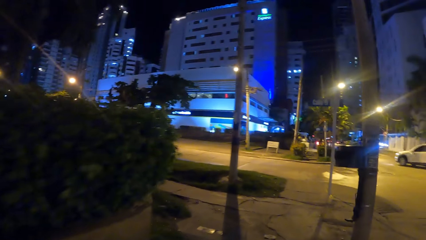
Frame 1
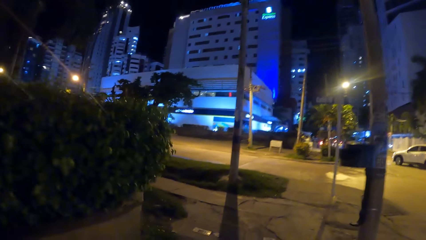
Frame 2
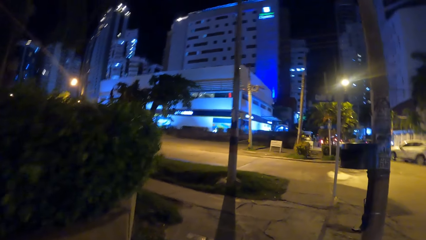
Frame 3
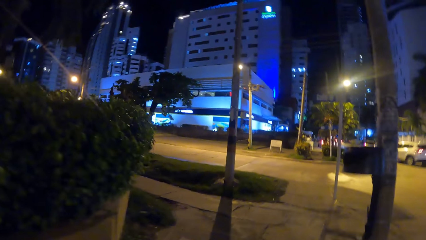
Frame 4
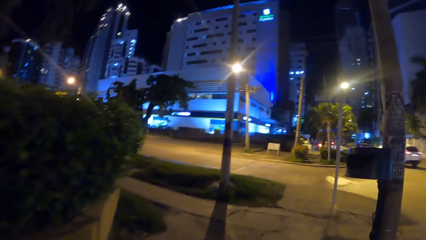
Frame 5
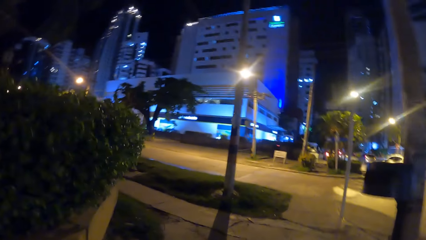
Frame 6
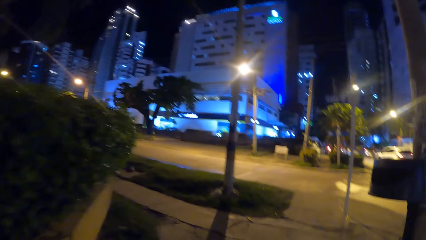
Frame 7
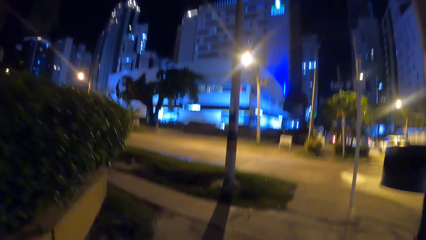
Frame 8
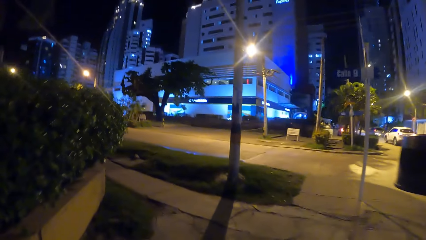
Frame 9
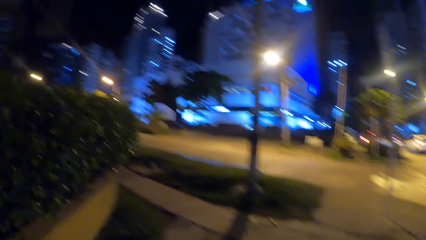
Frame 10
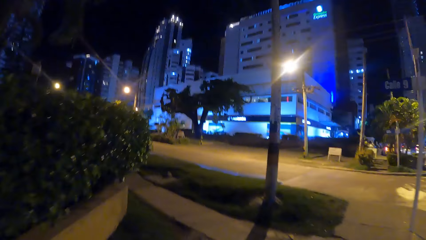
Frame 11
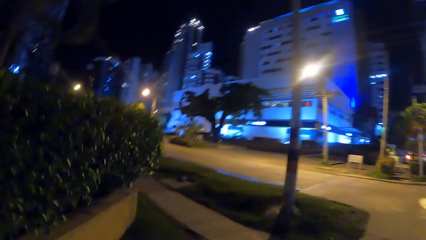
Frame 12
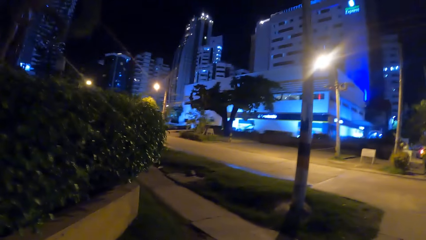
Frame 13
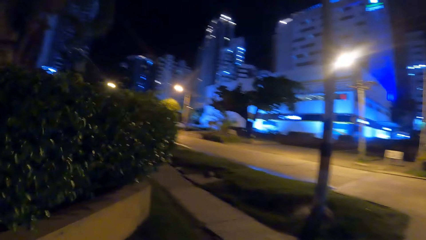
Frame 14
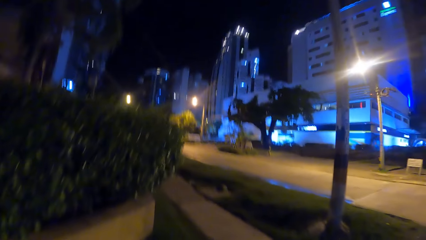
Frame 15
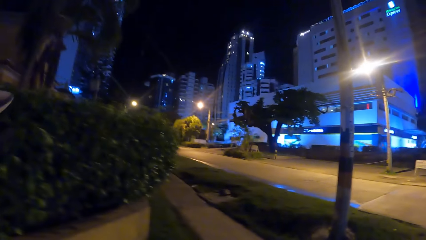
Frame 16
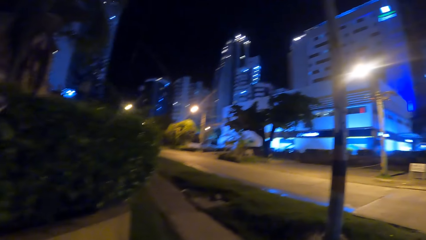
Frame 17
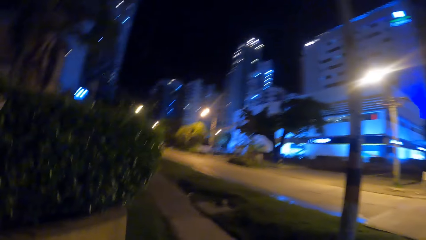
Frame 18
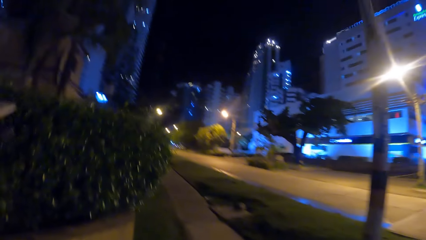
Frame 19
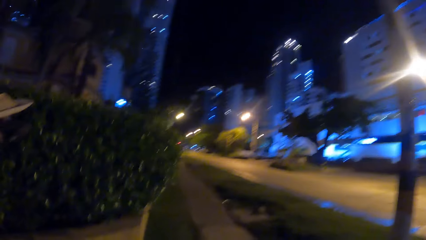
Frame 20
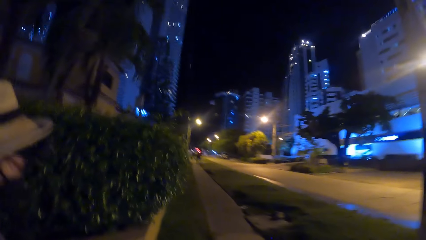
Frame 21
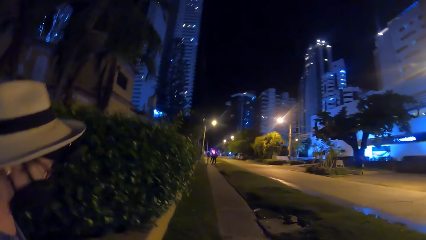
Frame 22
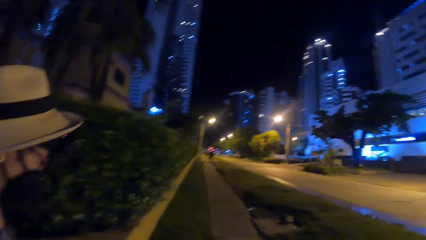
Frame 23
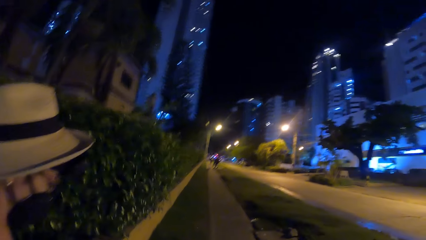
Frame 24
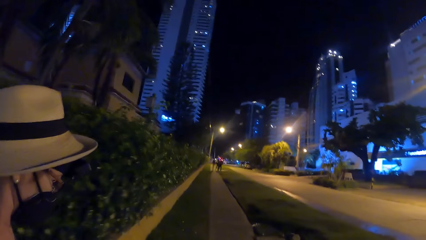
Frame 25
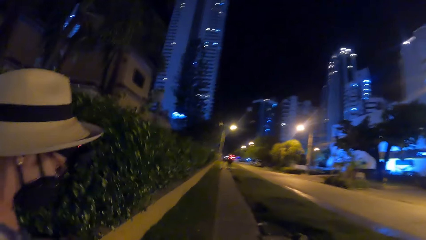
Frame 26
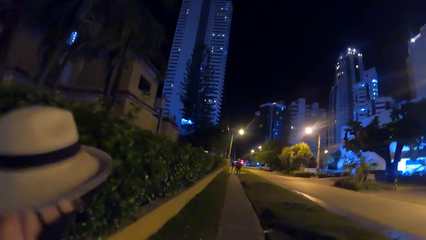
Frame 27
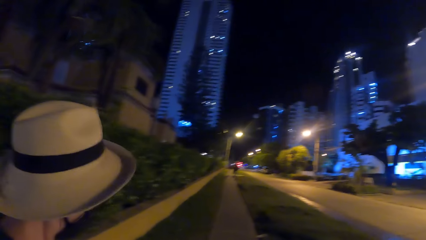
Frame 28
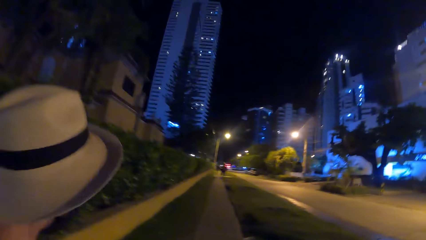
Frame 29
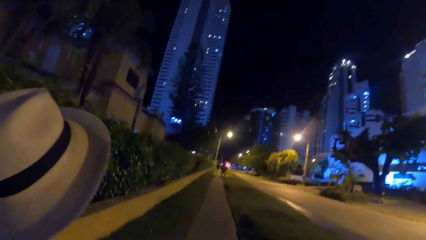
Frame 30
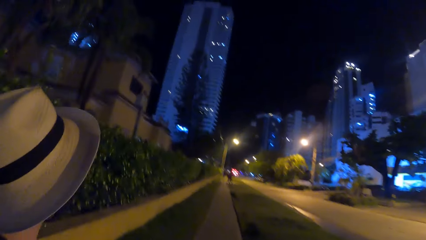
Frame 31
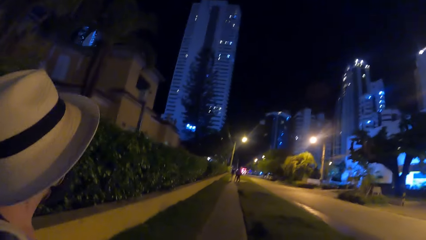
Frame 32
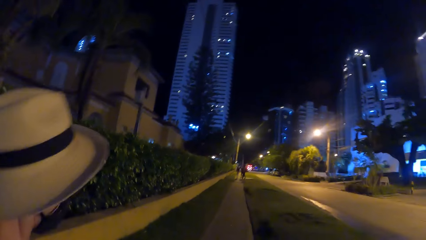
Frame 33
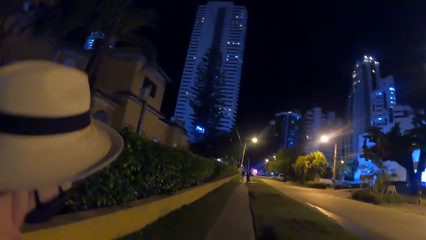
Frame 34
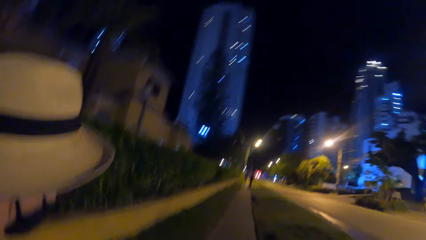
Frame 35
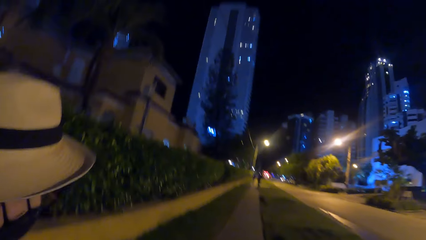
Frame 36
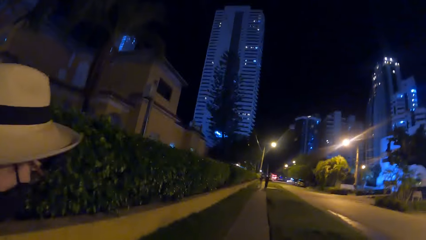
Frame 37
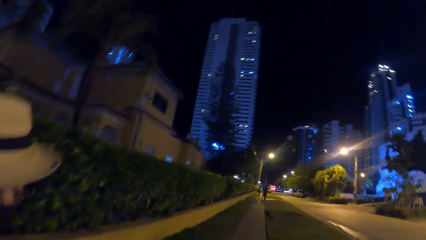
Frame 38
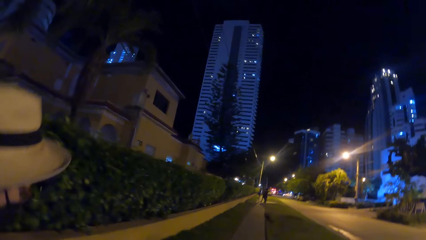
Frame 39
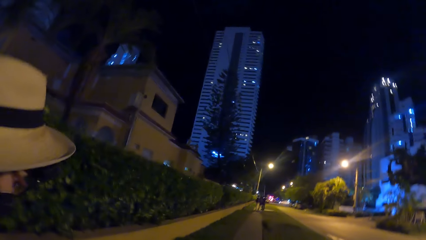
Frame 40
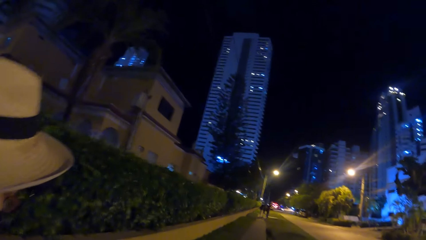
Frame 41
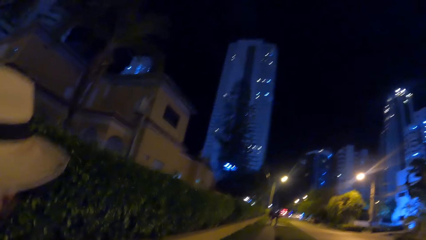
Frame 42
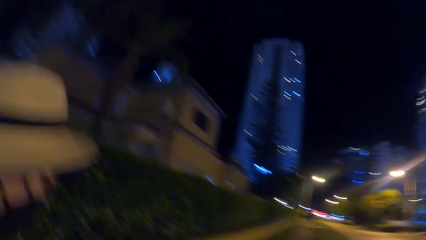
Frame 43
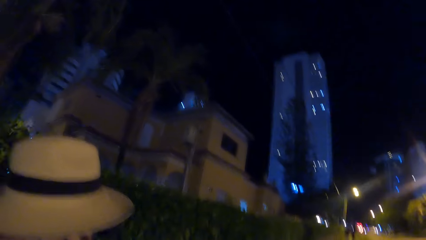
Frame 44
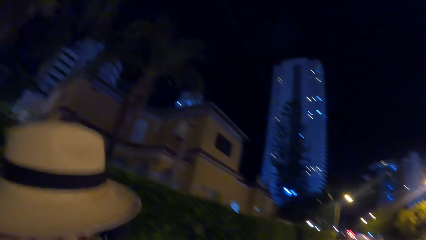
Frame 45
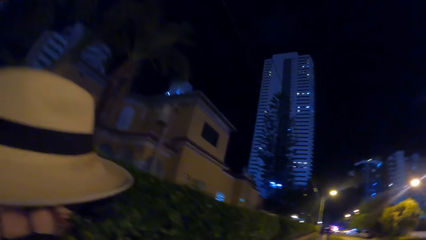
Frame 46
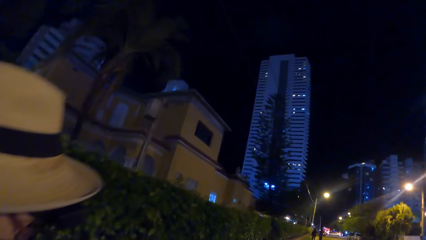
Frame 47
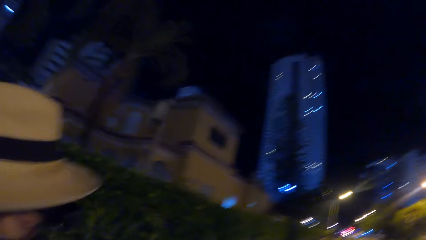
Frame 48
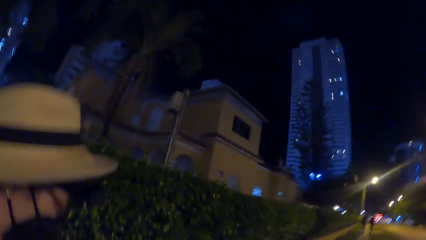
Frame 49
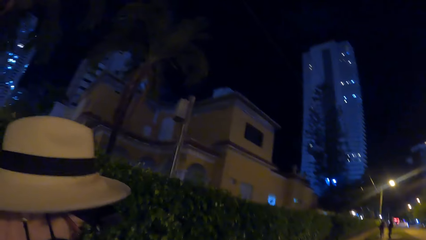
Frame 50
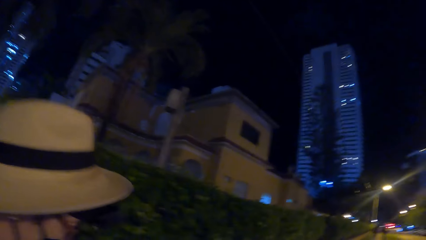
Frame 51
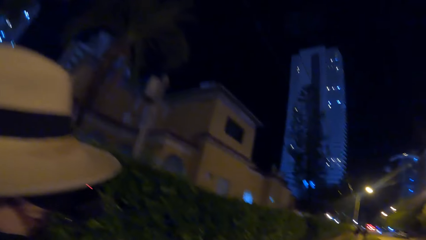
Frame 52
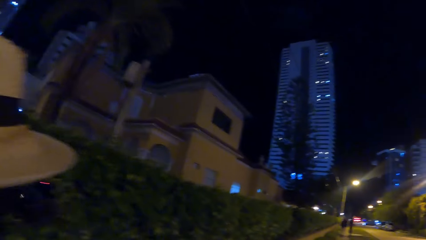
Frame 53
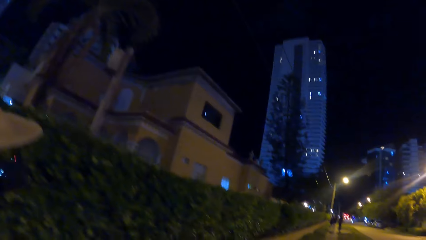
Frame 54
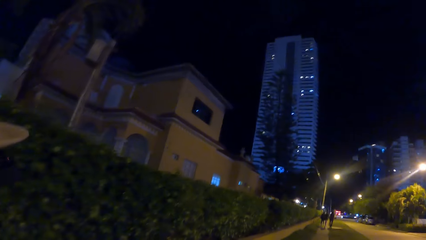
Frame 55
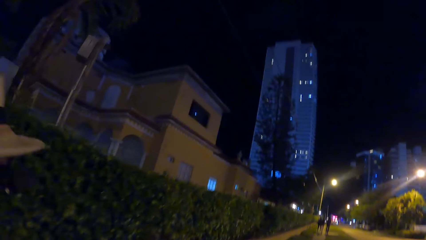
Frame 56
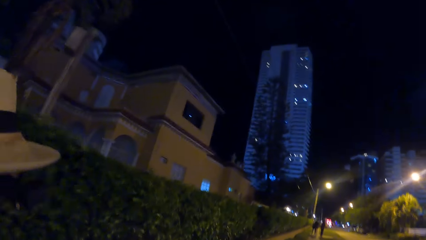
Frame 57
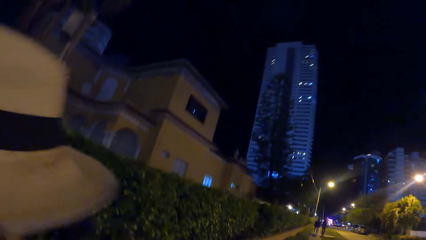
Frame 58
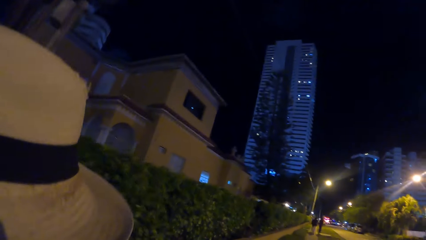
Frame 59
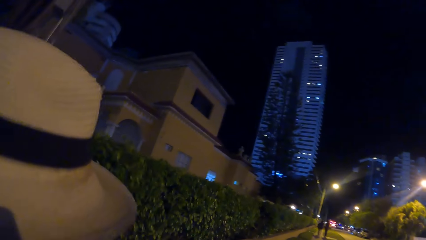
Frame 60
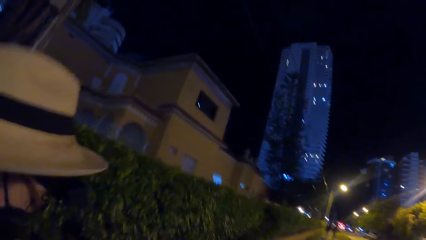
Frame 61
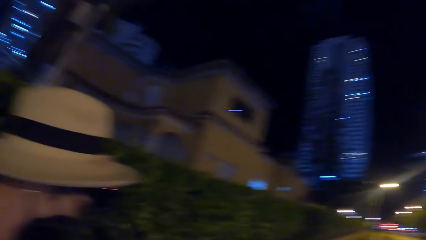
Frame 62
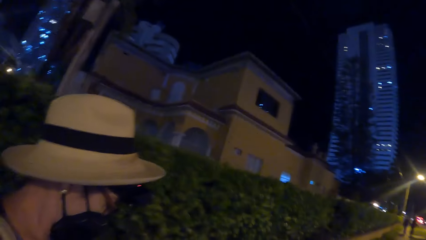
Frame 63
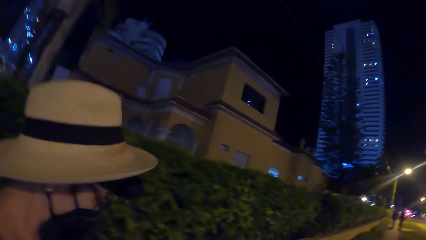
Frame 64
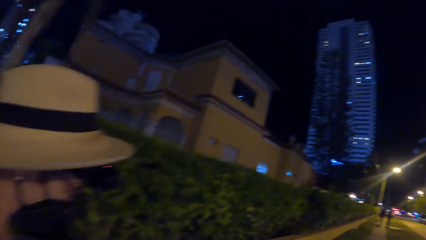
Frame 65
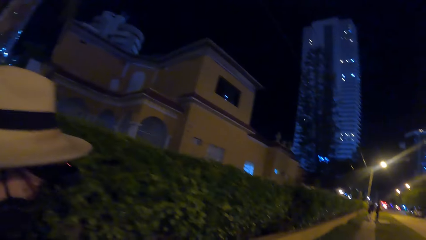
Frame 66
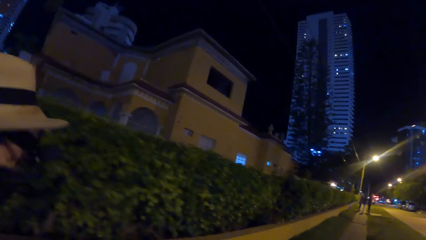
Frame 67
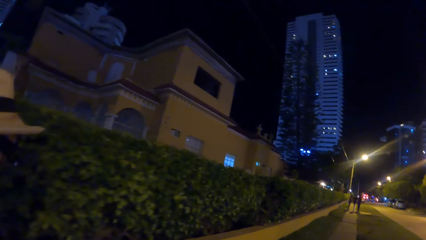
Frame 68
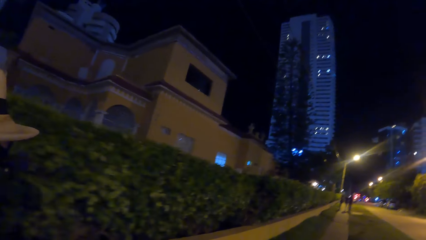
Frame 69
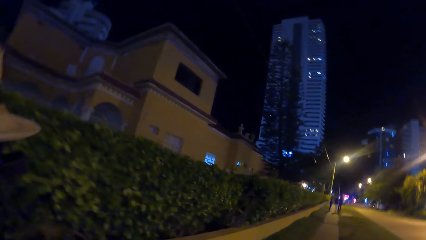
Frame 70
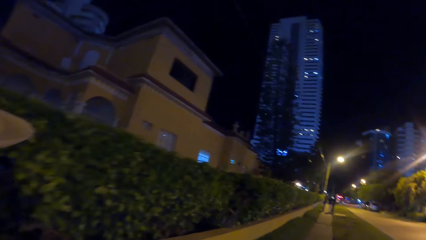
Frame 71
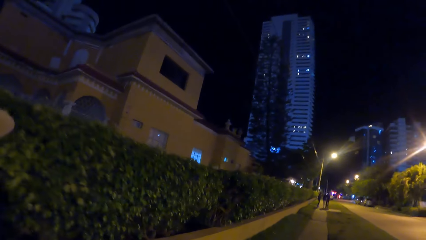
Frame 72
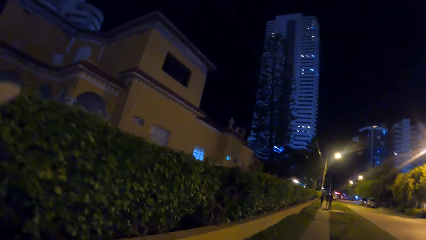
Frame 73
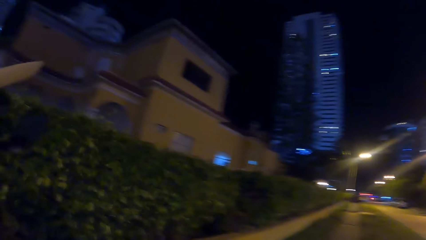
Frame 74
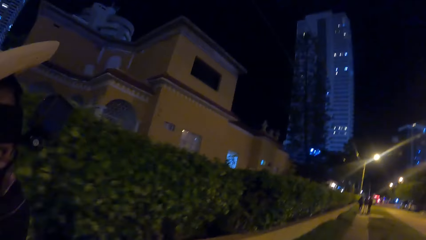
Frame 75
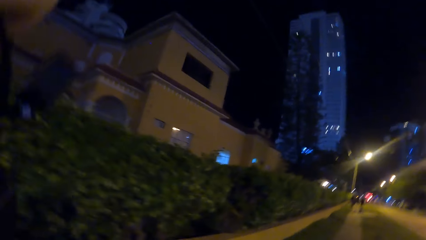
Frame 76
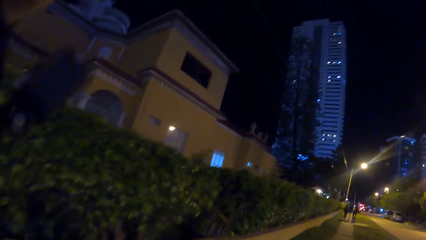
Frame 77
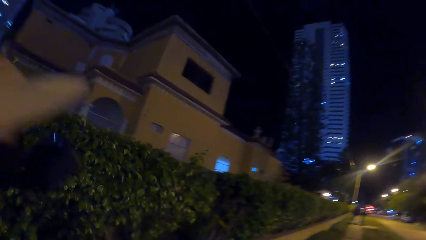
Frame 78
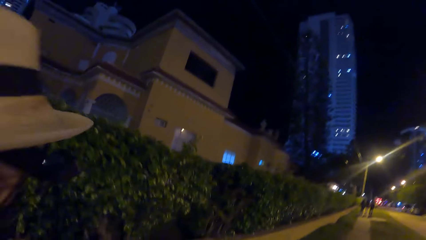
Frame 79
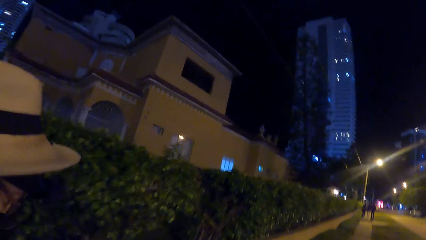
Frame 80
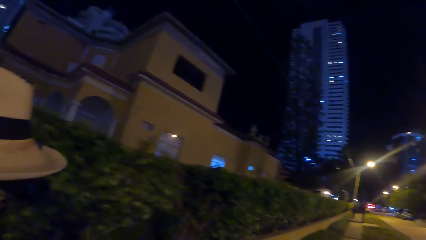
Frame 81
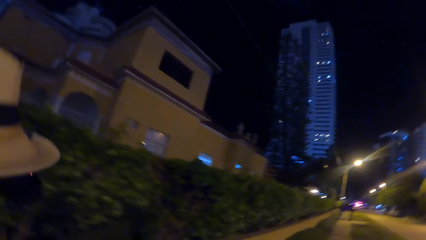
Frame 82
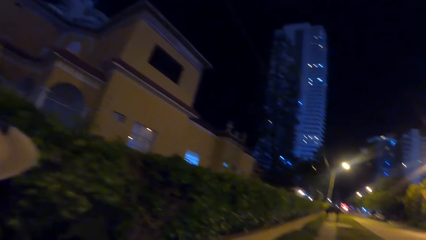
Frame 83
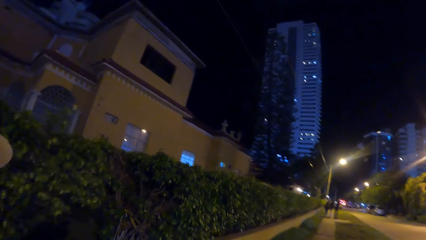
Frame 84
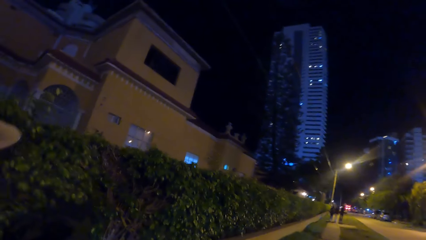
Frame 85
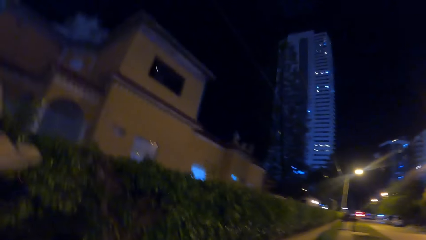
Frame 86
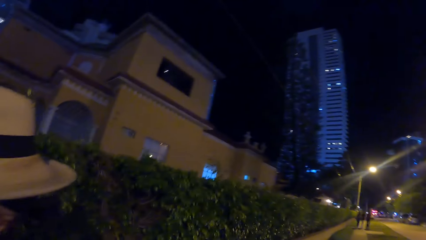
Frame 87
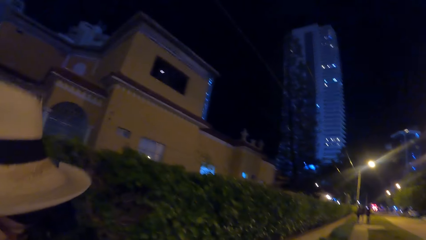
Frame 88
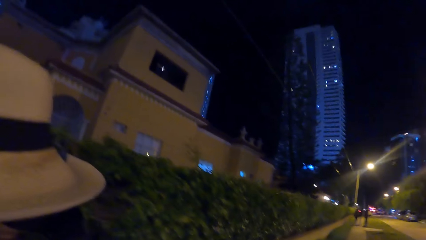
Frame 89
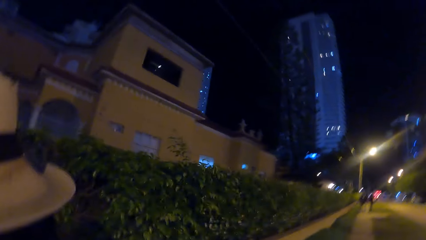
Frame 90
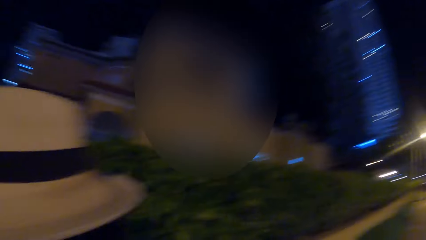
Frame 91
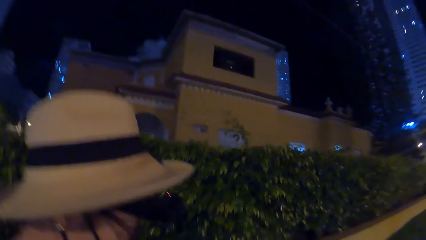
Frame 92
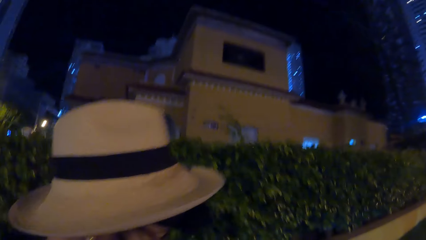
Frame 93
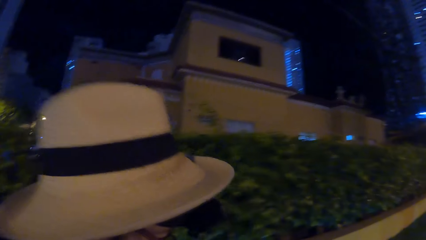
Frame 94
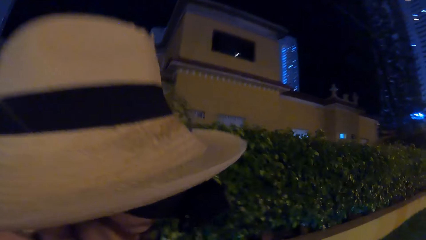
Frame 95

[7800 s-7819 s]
The camera wearer turns left. They walk forward. They look left. They converse with a person.
